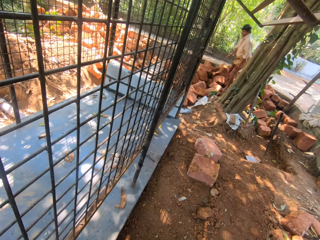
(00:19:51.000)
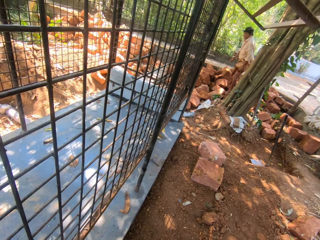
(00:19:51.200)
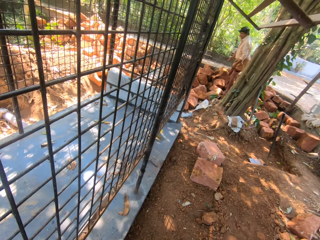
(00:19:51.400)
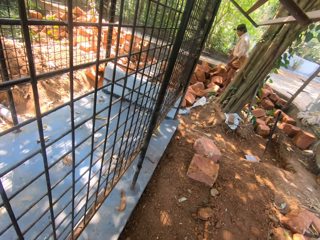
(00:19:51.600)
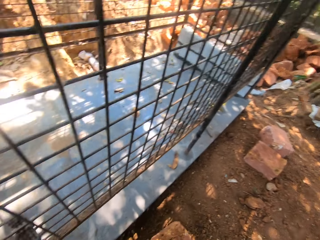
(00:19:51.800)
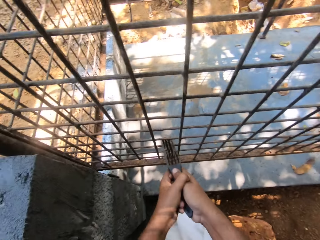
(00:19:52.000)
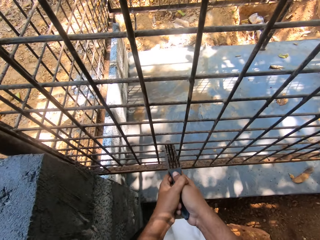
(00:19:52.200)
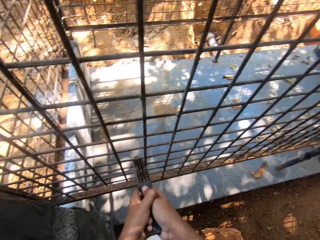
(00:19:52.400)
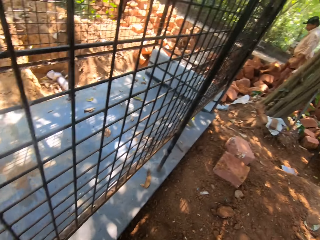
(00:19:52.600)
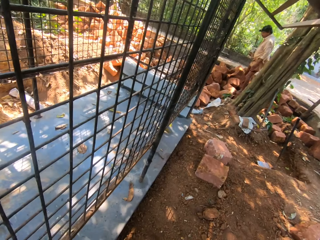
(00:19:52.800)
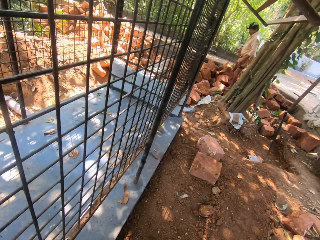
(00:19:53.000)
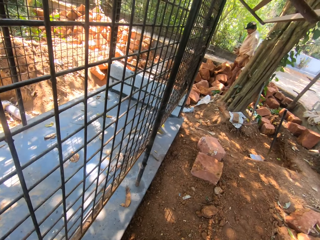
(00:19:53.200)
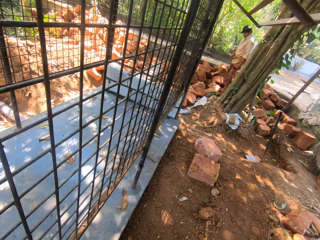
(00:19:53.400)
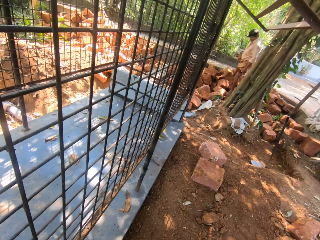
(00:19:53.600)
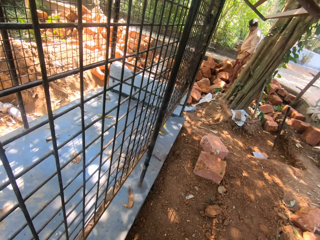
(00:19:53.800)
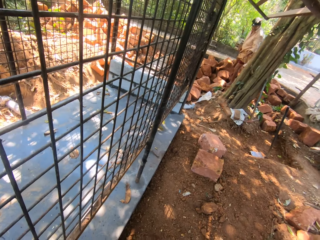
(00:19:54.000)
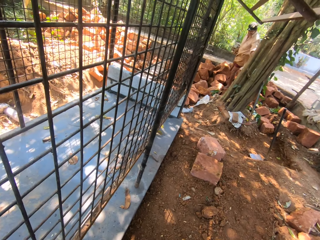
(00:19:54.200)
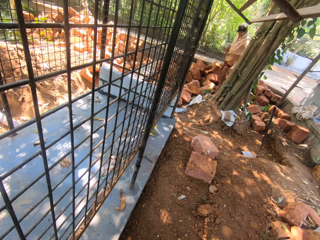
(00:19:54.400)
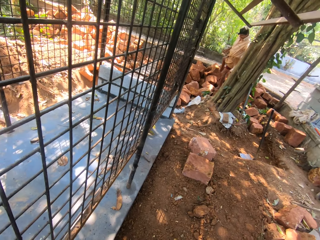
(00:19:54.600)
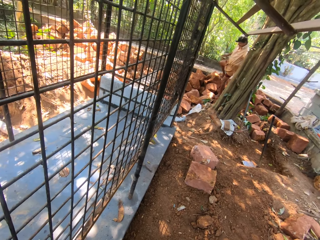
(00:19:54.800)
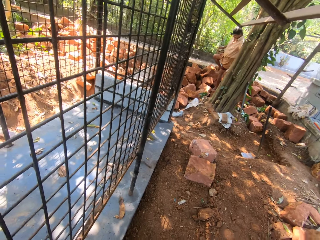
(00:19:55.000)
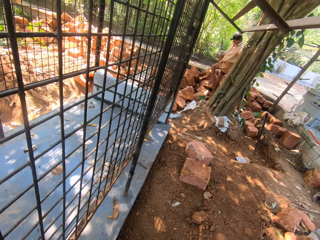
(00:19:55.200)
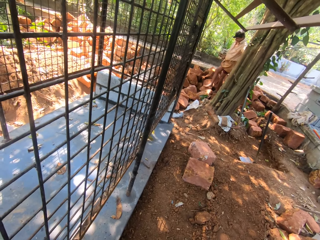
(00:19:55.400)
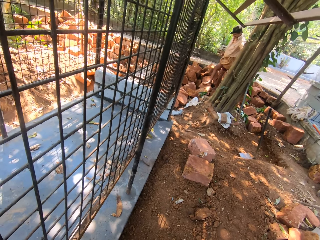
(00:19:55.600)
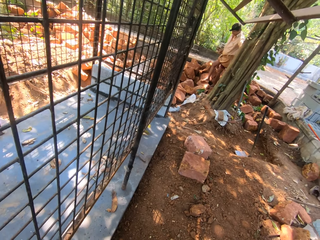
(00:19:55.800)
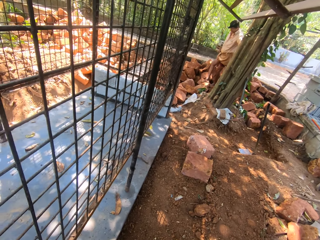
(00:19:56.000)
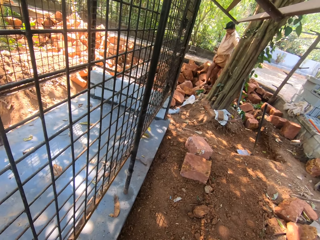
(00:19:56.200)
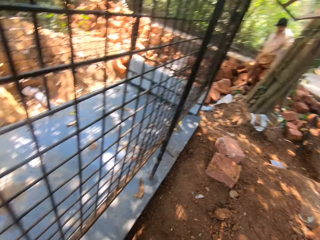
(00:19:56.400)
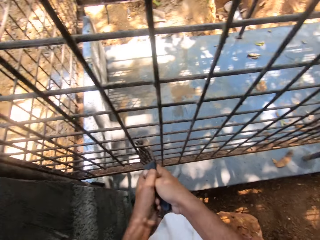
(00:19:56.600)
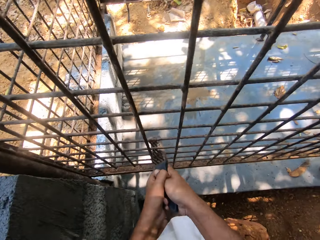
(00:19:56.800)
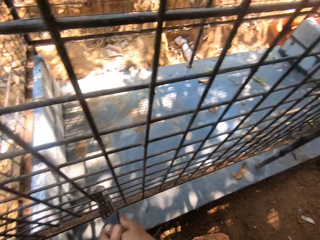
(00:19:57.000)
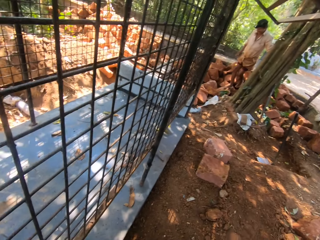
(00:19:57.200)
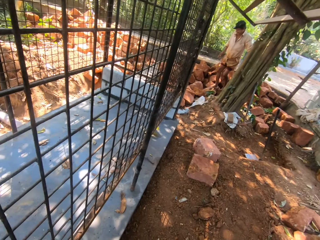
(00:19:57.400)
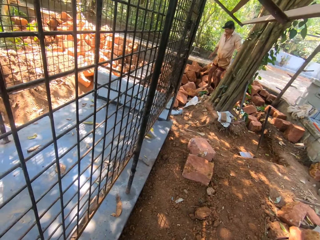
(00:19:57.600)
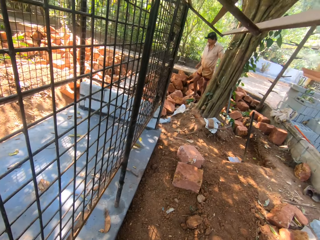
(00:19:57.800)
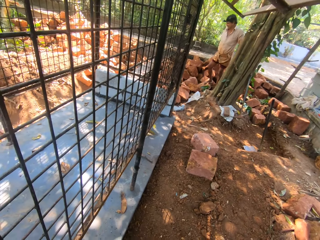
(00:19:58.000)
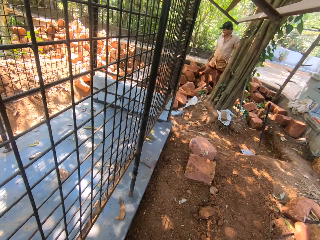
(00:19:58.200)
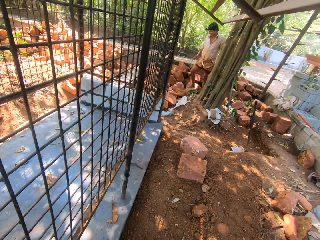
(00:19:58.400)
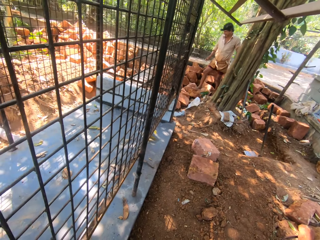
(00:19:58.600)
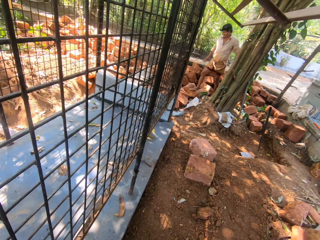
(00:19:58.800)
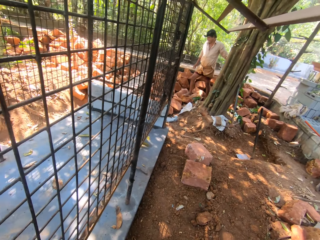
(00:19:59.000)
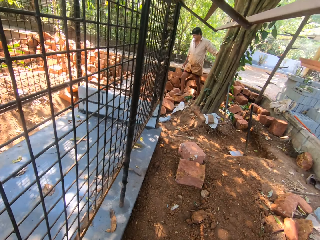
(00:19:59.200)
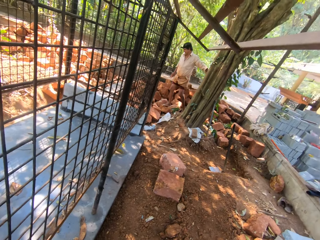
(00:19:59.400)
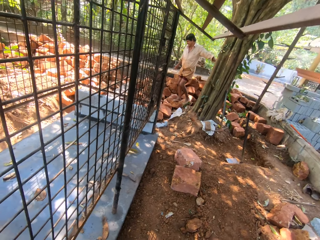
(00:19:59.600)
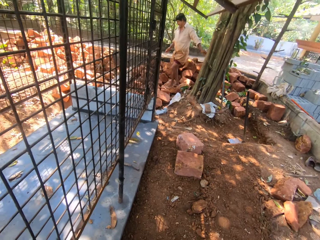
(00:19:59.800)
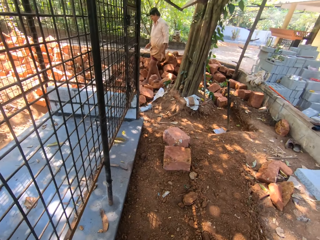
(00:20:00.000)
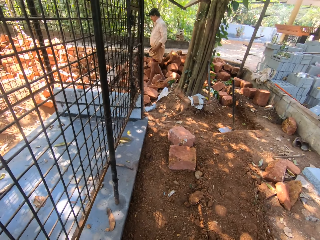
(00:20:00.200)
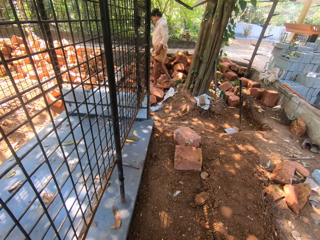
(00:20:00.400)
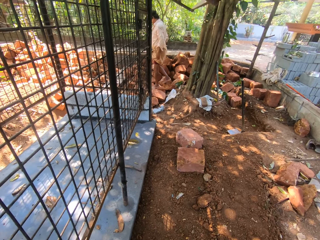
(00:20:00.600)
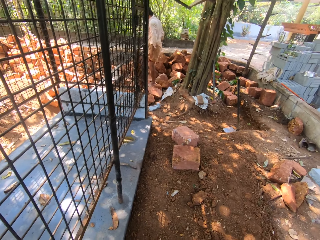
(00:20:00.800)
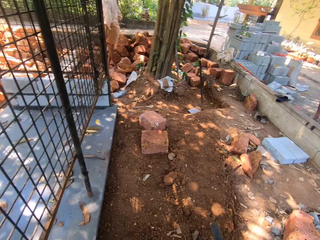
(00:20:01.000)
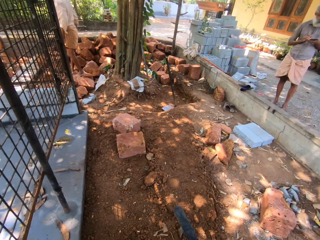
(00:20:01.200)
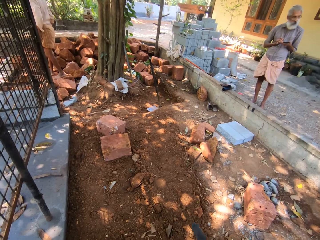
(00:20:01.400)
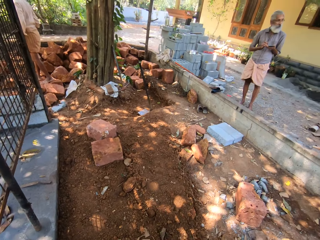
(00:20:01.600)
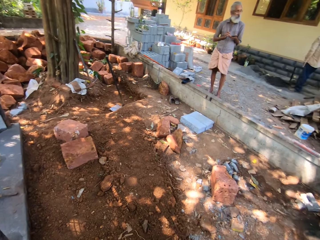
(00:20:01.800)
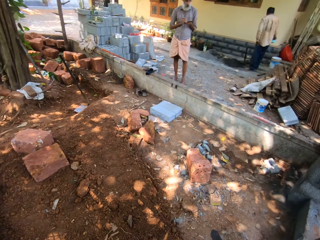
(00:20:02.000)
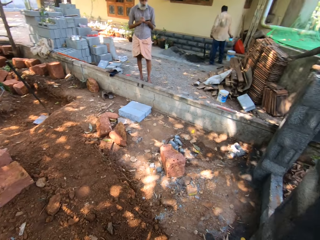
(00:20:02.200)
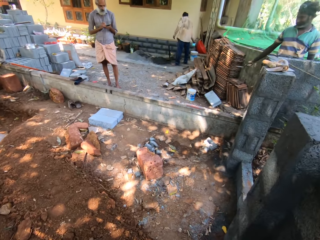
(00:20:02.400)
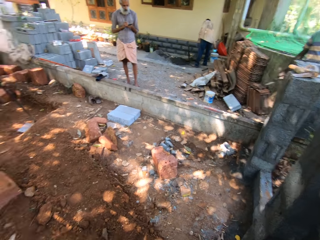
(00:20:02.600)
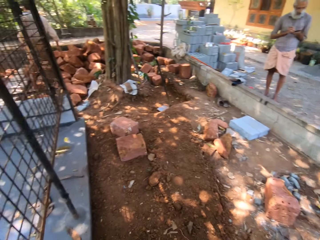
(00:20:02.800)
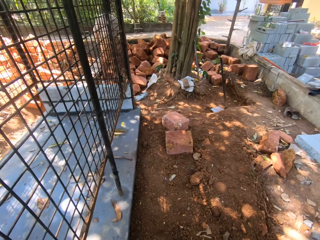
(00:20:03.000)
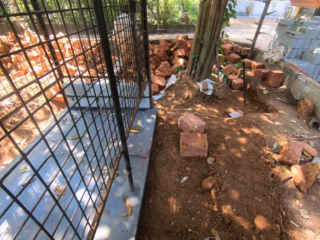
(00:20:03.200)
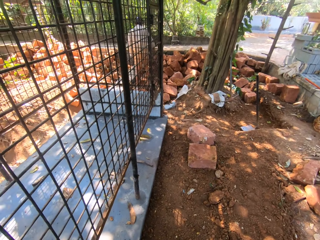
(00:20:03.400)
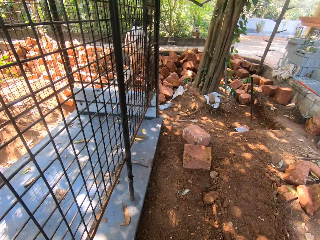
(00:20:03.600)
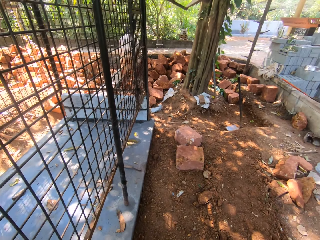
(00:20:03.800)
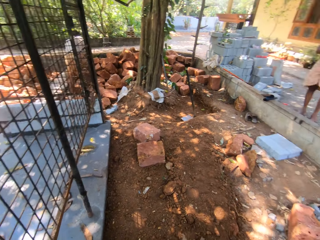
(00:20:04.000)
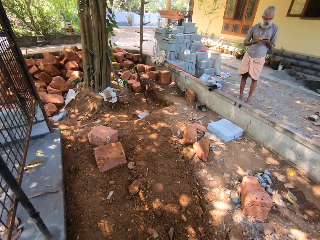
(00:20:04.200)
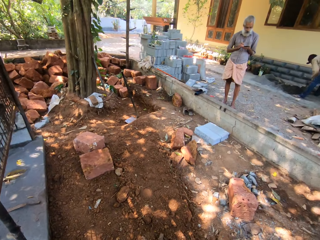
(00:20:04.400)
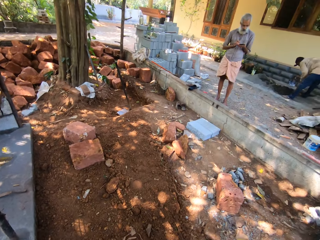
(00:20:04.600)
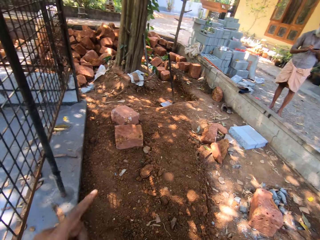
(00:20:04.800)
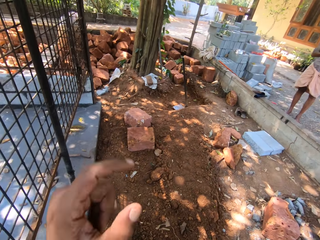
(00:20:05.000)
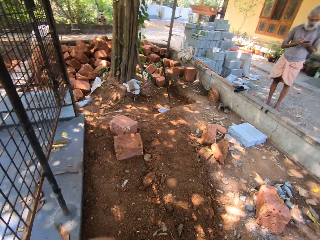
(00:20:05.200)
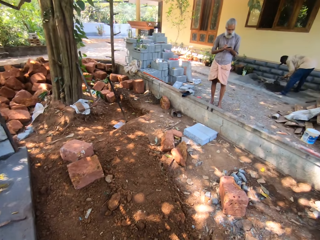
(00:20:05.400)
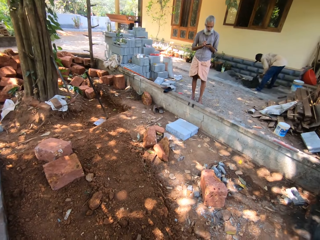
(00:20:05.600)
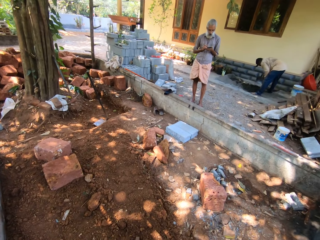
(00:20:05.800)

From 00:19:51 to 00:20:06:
The camera wearer converses to a man. They scrub the welded wire mesh. They converse to the man. They scrub the welded wire mesh. They converse to the man. They use a hand gesture. They turn around the wire mesh.

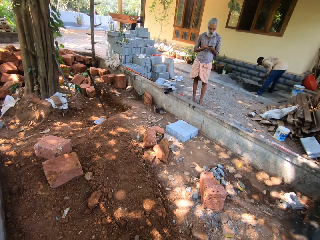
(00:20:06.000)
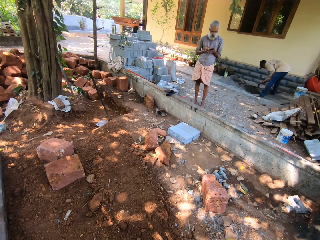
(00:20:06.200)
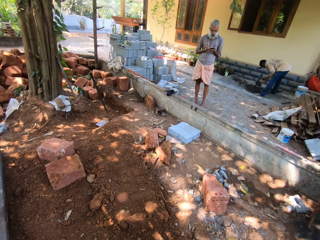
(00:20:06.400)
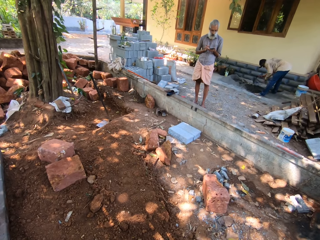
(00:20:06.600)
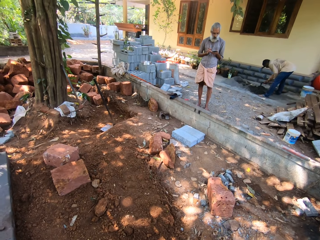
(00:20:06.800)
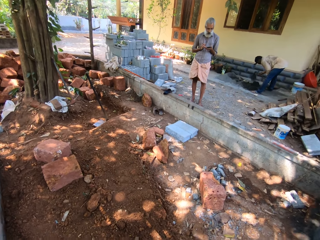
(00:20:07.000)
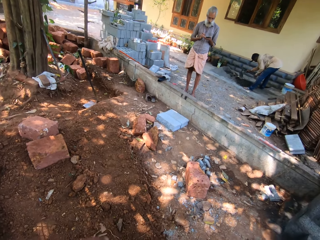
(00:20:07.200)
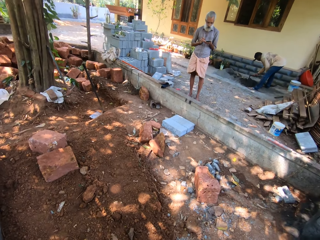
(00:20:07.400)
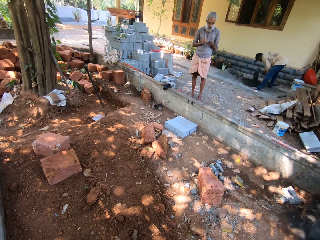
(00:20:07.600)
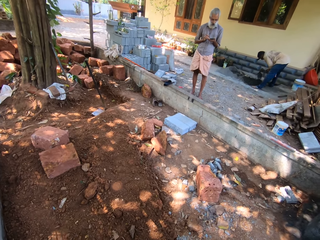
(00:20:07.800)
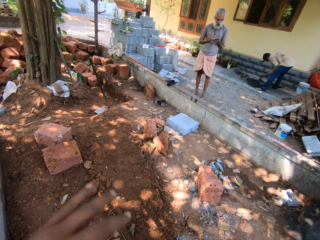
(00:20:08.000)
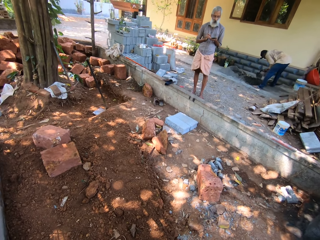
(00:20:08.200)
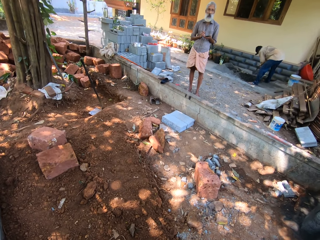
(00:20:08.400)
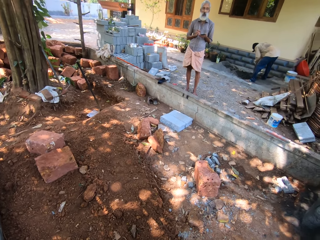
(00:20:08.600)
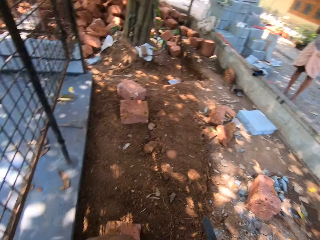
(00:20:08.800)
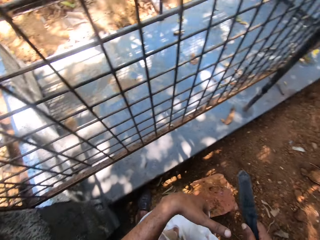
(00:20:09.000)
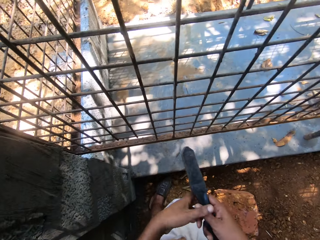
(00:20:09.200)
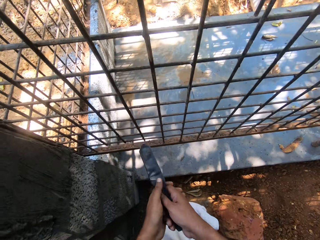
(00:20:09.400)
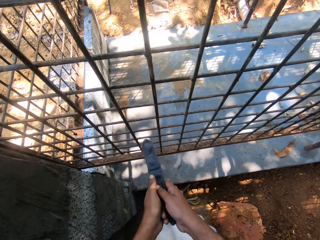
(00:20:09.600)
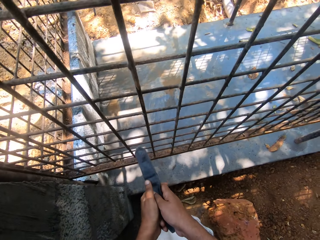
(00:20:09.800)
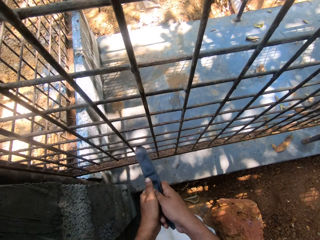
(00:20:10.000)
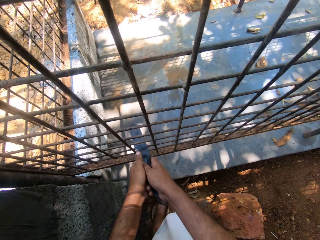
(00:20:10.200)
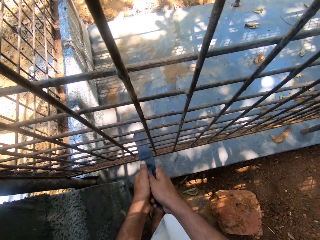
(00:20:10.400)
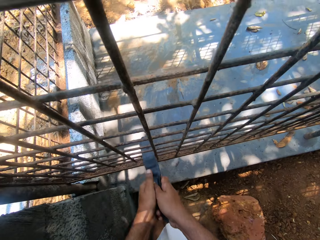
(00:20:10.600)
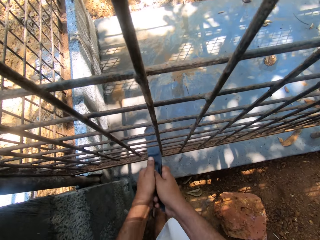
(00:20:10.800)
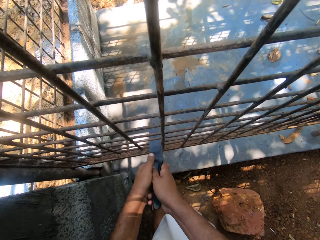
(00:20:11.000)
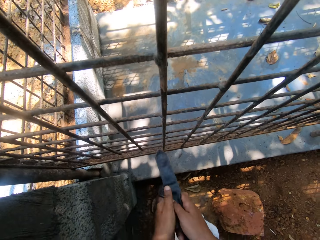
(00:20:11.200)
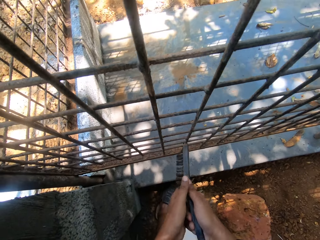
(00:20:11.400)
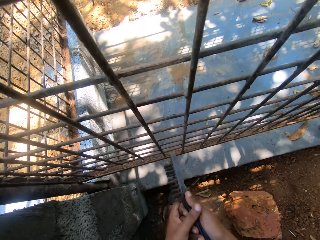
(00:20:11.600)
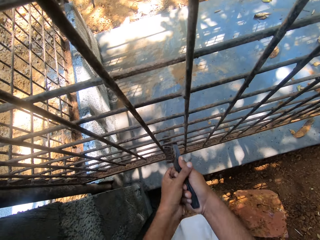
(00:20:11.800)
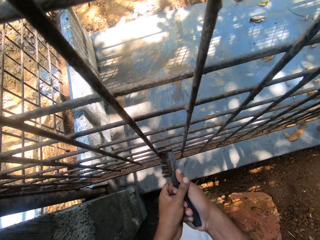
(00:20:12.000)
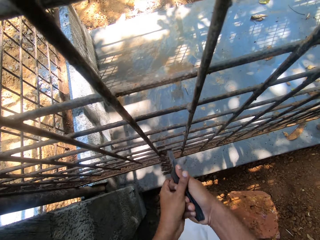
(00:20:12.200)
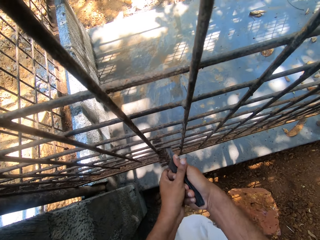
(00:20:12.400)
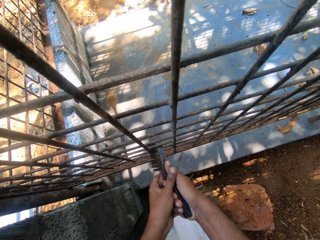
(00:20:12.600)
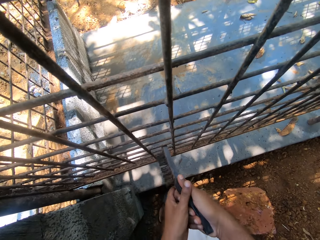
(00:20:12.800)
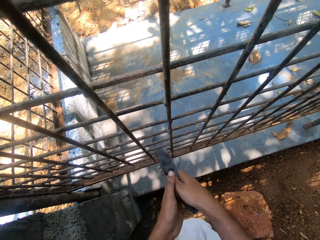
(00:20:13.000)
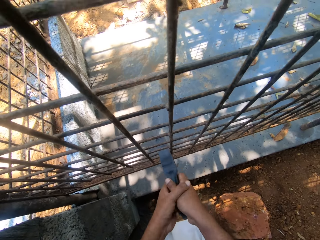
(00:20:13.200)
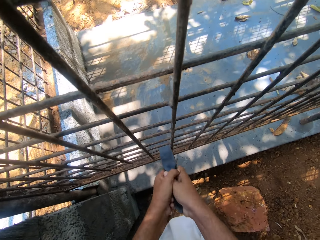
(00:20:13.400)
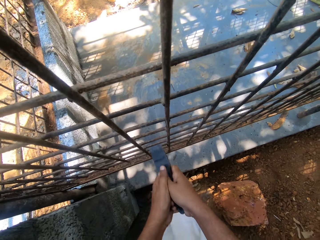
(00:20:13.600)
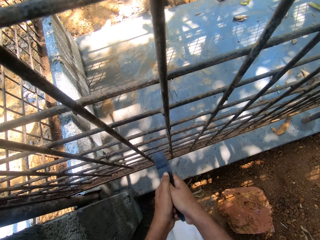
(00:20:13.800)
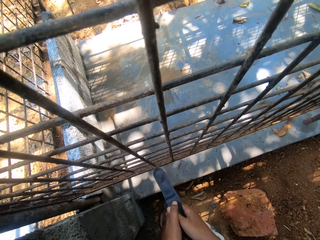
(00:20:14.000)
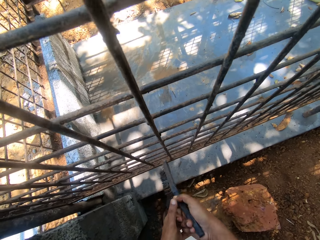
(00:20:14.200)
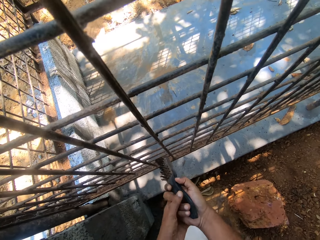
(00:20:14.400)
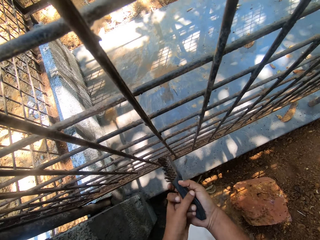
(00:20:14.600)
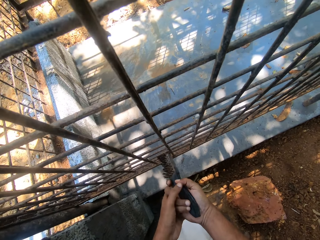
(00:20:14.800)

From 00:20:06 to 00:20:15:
The camera wearer stares at a man. They scrub the welded wire mesh.
